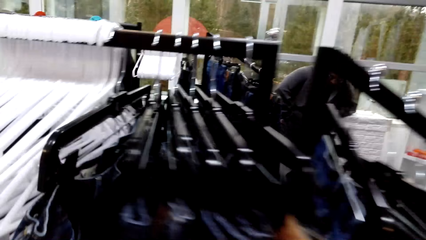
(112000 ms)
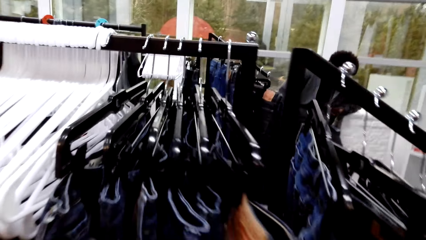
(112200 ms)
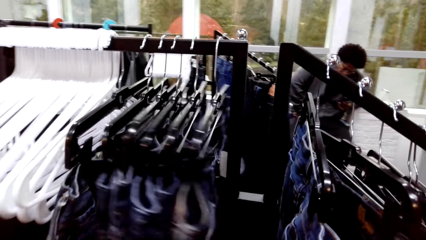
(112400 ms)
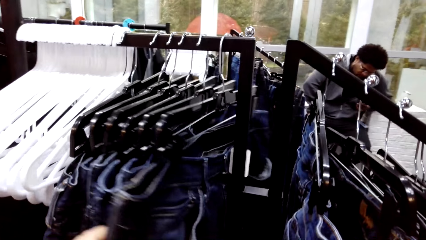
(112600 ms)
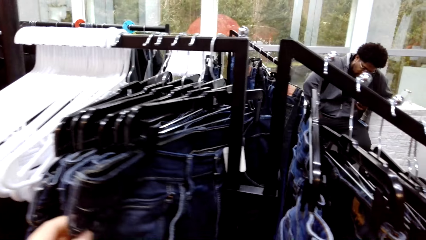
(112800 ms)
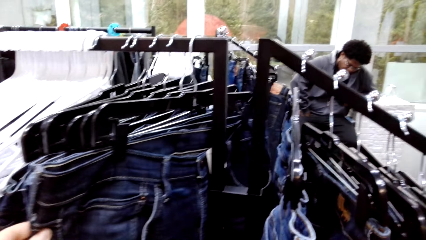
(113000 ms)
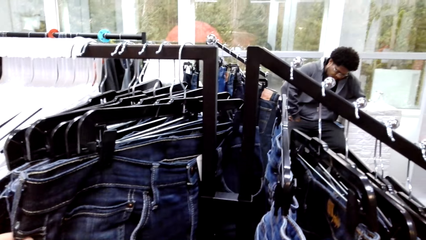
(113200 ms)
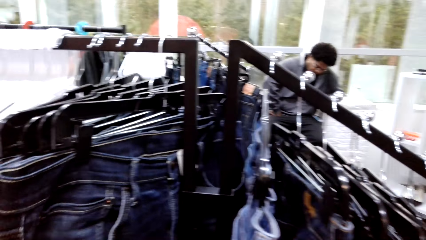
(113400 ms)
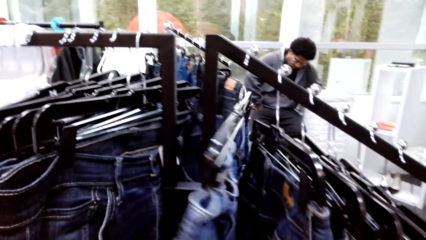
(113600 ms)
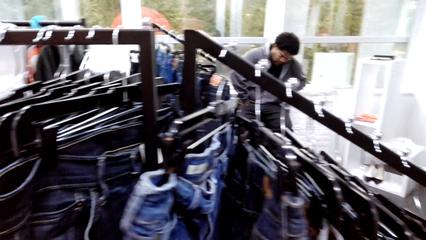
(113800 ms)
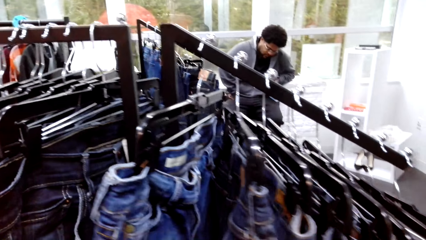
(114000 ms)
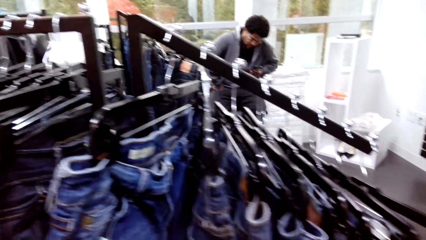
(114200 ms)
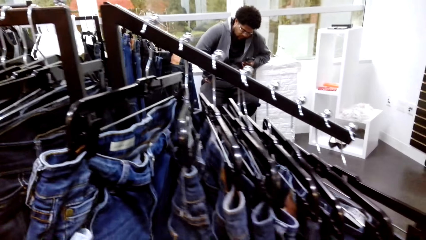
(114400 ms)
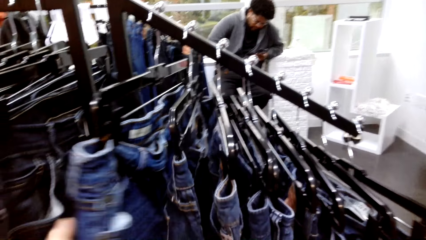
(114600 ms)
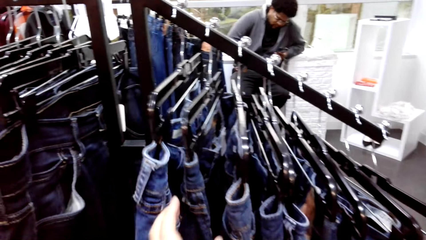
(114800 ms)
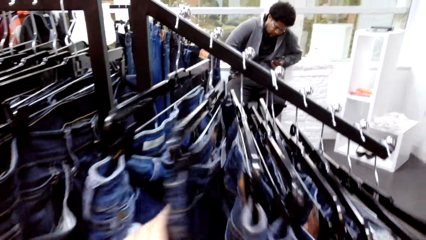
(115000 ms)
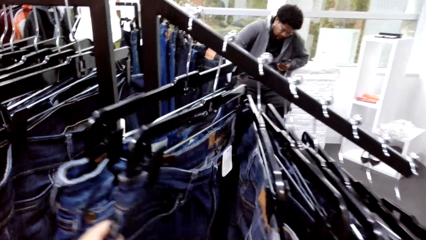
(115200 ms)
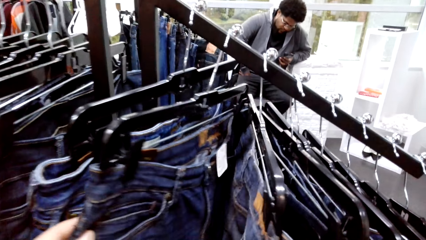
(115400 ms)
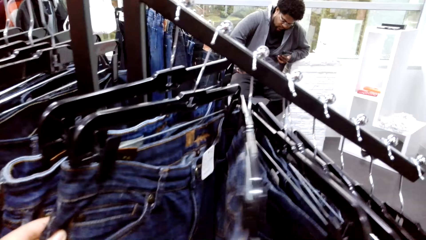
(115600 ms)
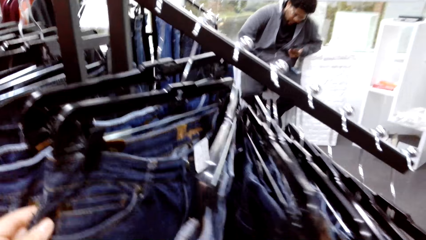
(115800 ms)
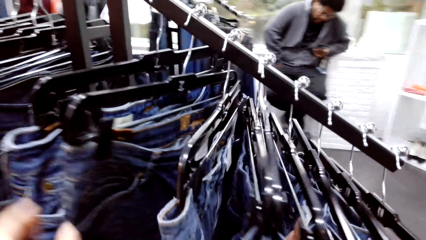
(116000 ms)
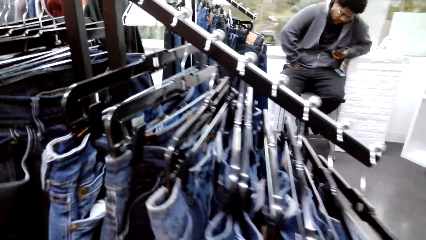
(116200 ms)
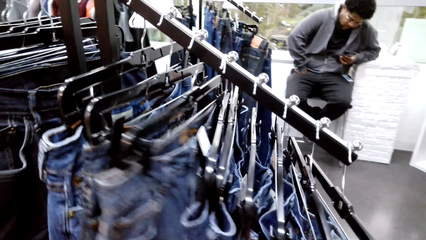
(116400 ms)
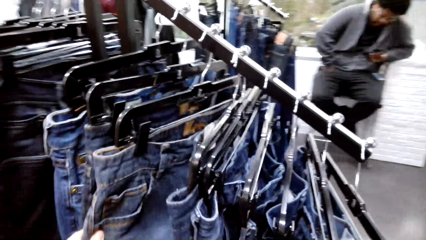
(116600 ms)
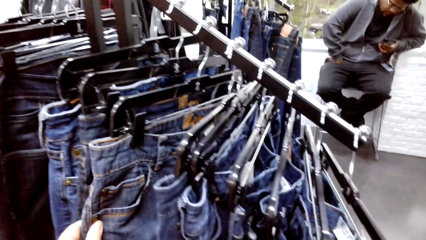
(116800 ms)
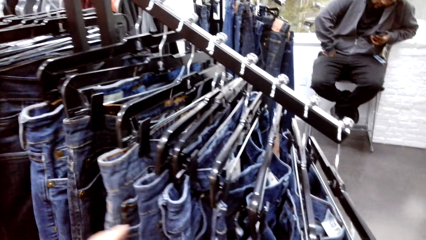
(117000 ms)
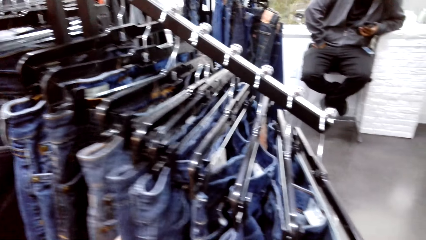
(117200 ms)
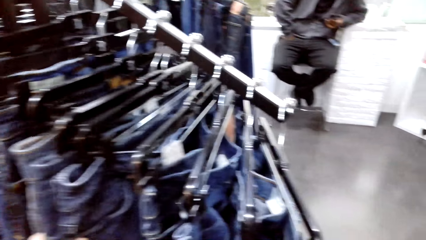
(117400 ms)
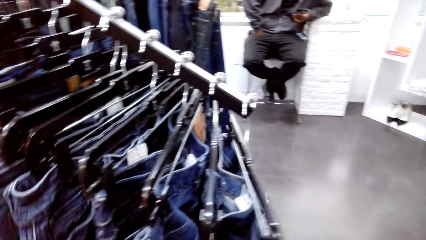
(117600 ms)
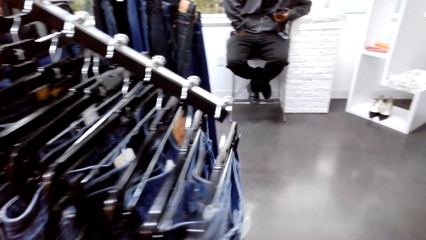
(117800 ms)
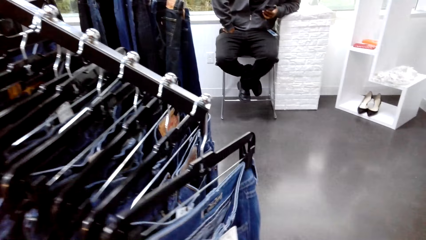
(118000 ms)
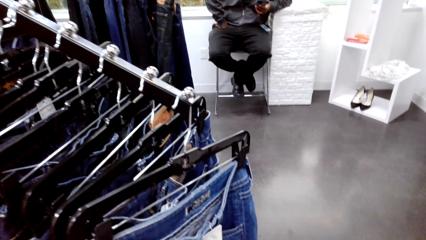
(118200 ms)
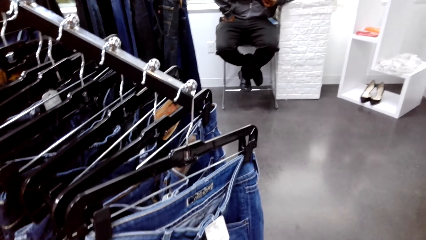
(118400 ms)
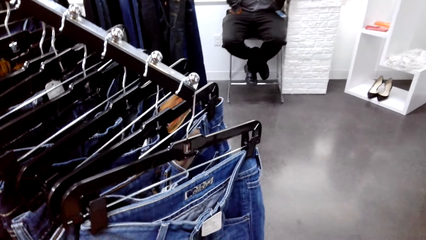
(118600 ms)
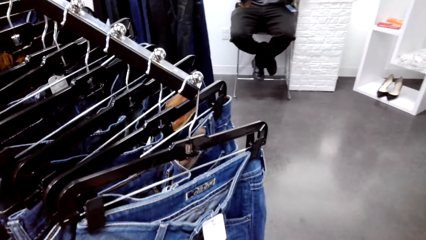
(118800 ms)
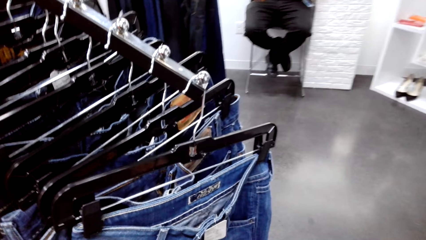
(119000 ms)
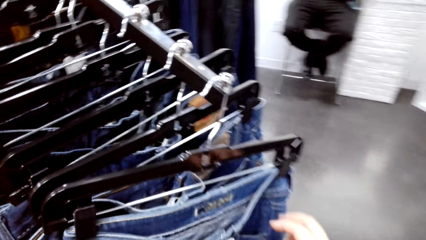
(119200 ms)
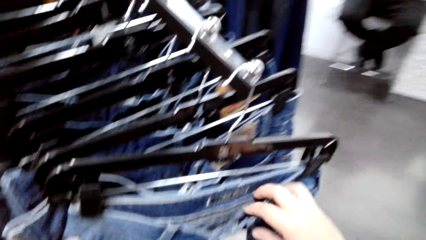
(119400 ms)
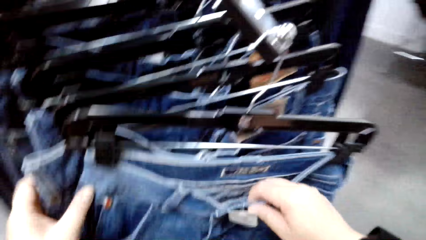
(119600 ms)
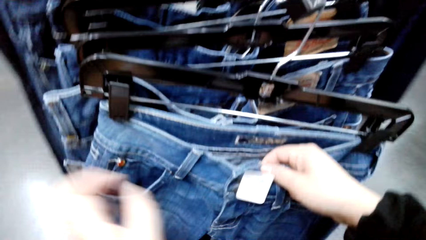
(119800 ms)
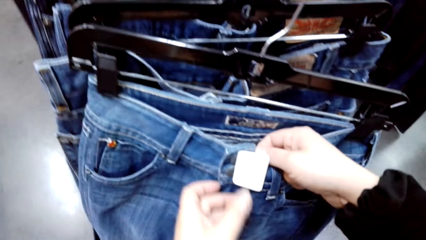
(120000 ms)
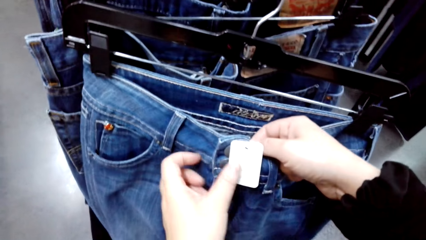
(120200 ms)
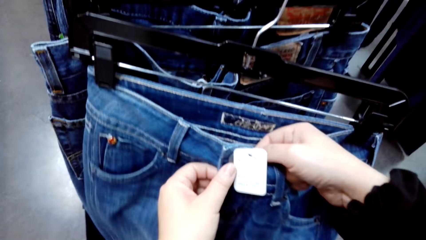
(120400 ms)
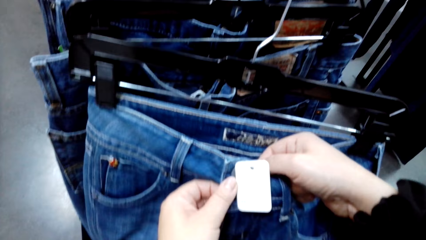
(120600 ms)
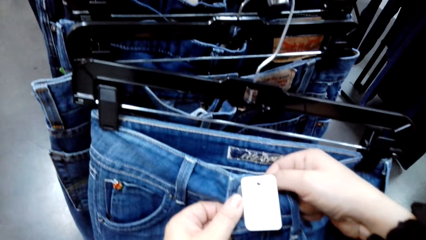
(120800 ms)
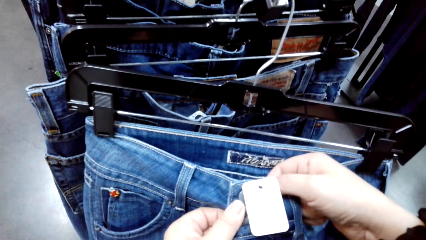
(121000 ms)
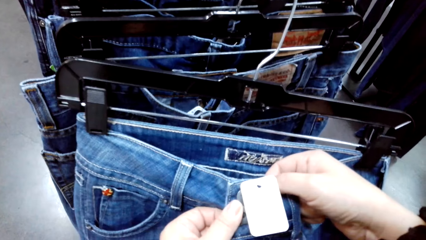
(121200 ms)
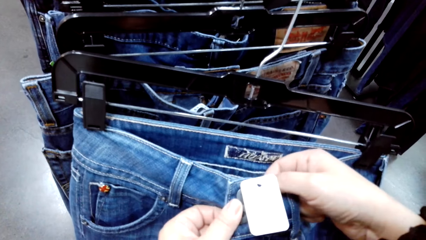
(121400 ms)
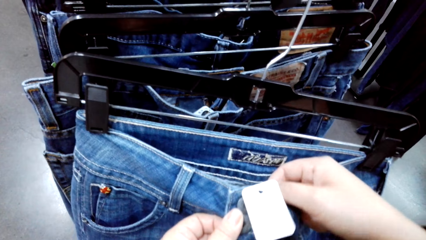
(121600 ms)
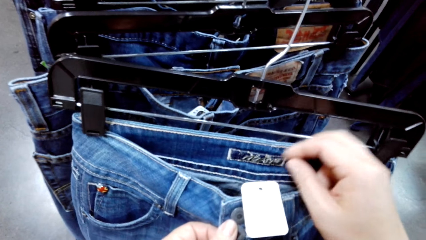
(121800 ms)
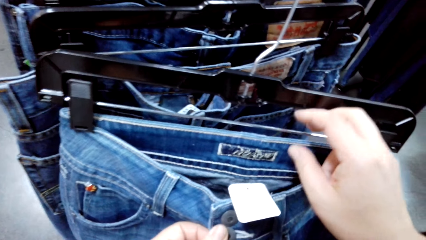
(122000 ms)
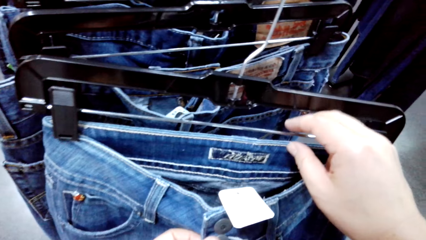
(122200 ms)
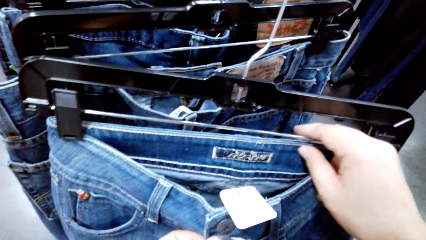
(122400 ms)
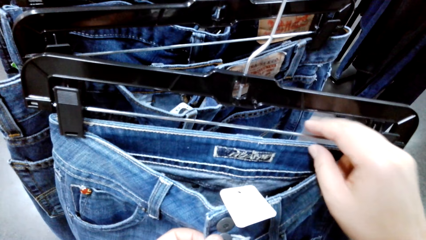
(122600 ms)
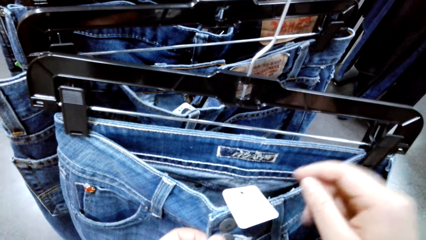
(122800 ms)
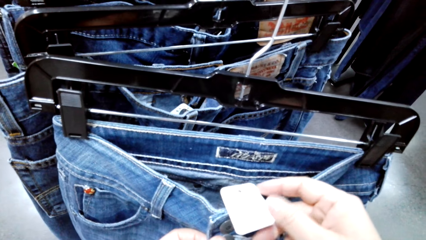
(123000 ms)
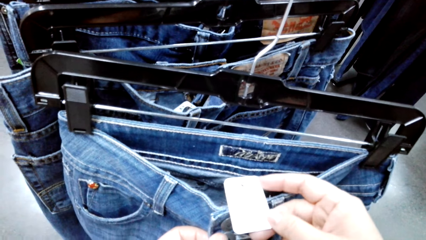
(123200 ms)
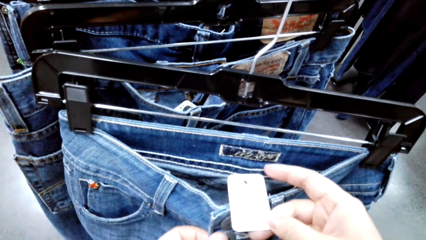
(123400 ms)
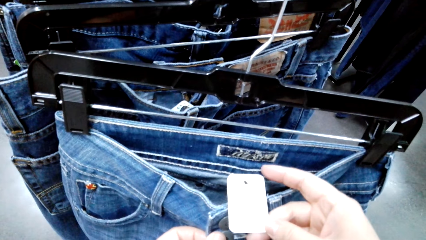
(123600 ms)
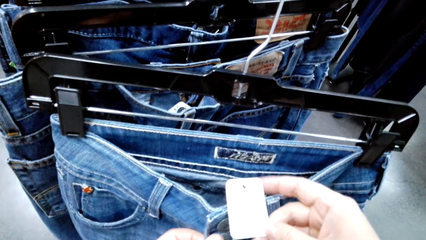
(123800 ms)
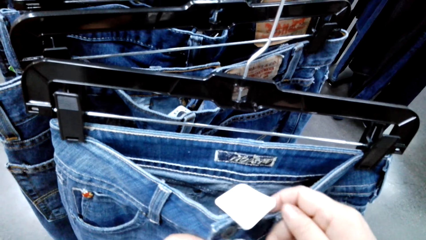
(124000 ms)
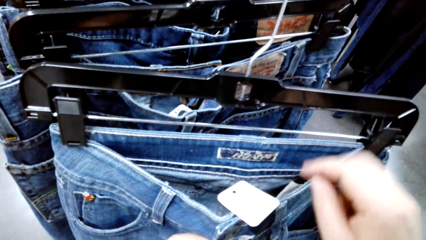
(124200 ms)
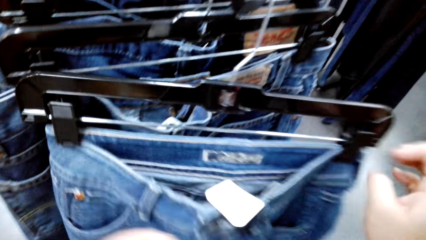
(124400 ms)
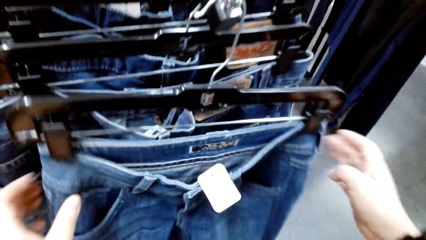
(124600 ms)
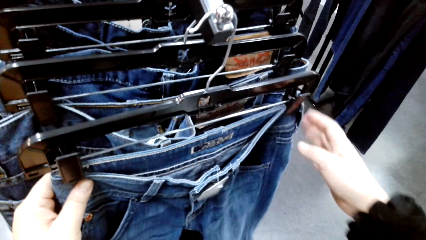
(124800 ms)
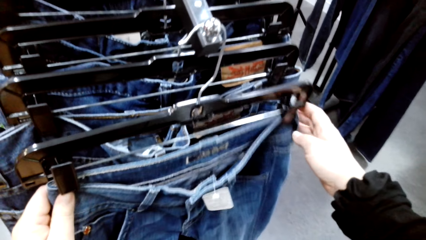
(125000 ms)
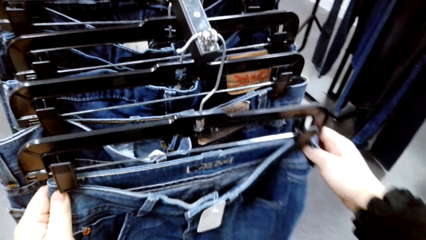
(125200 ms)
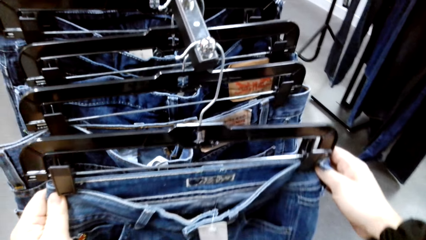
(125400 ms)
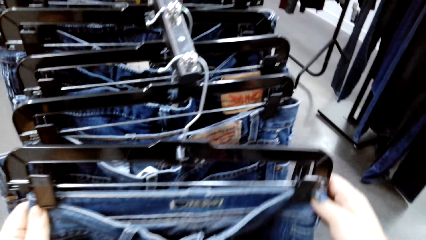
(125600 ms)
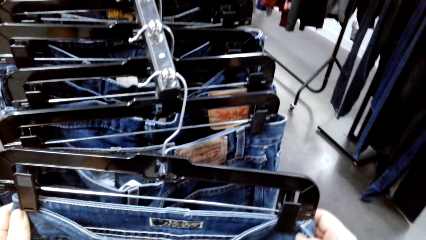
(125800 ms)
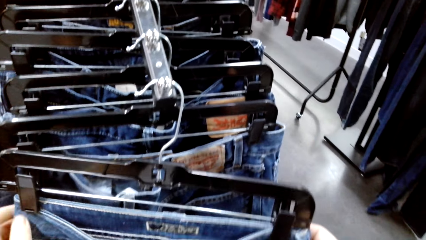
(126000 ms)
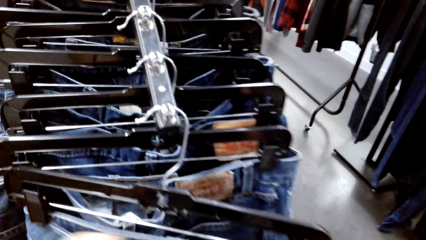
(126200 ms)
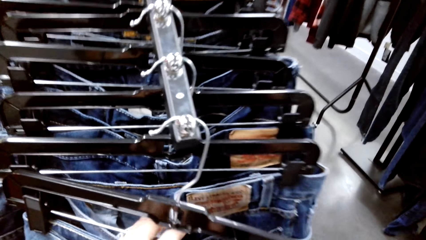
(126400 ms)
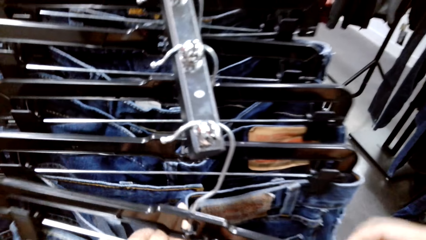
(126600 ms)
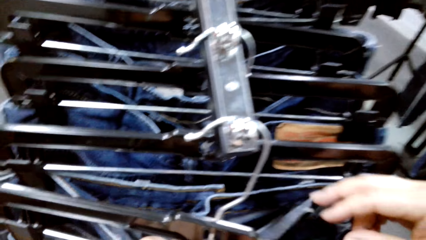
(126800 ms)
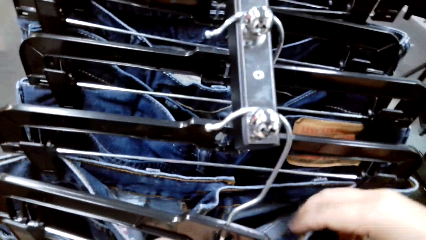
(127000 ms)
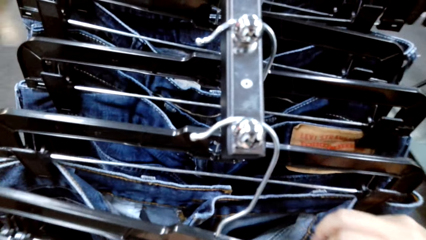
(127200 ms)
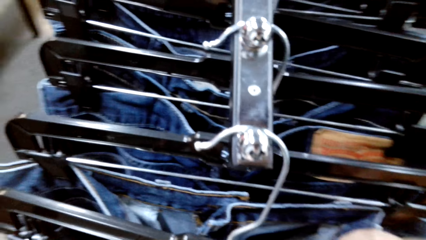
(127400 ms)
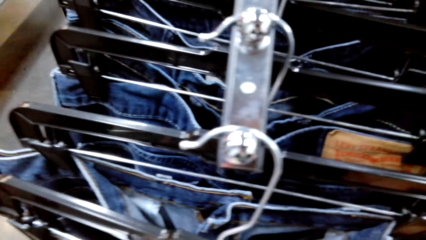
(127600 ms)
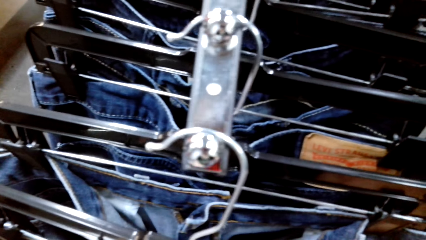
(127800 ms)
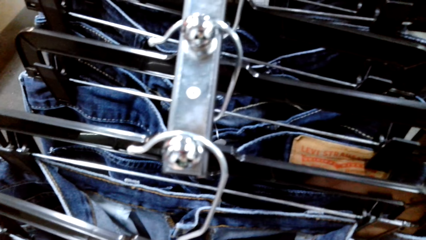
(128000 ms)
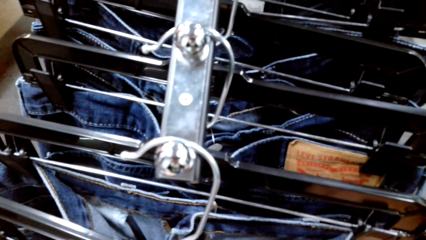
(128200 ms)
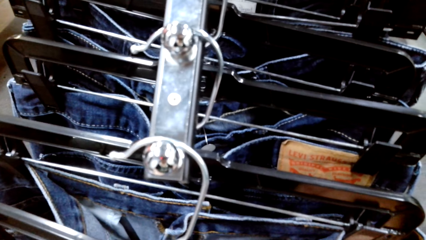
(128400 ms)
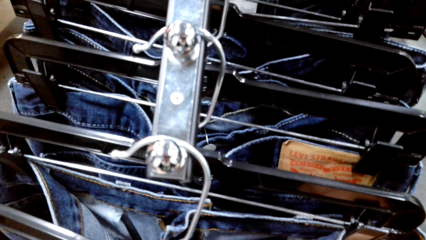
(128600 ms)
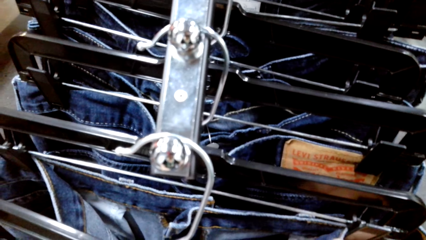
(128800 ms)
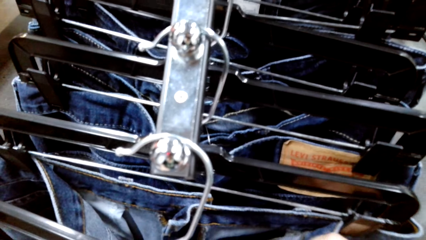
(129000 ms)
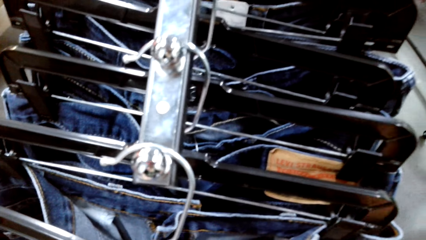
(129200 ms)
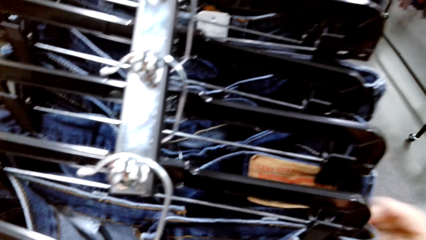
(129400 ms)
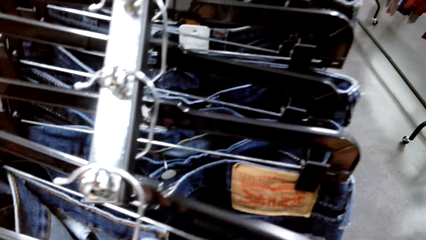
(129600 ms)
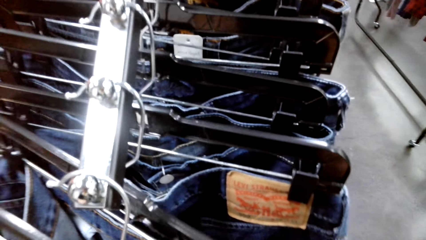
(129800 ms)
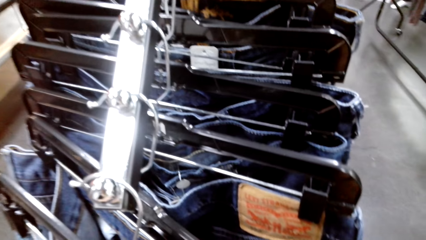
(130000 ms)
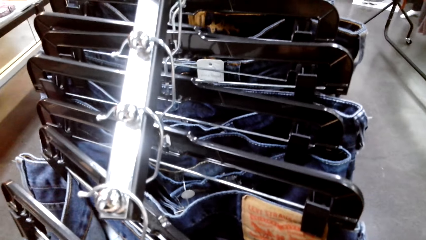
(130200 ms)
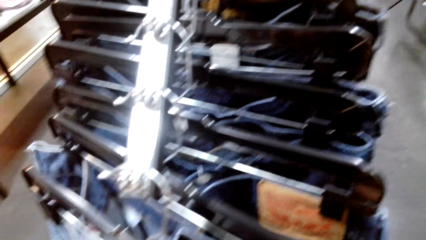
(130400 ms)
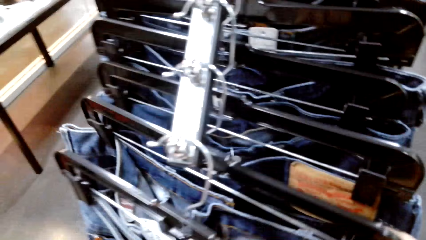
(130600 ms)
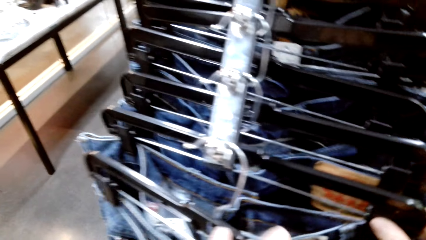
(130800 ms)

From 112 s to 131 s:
The camera wearer touches a price tag on a jeans trouser.
